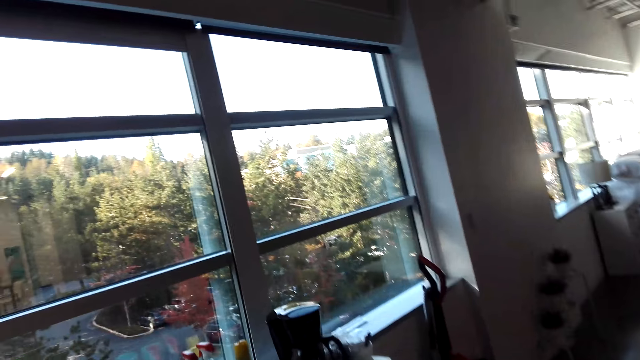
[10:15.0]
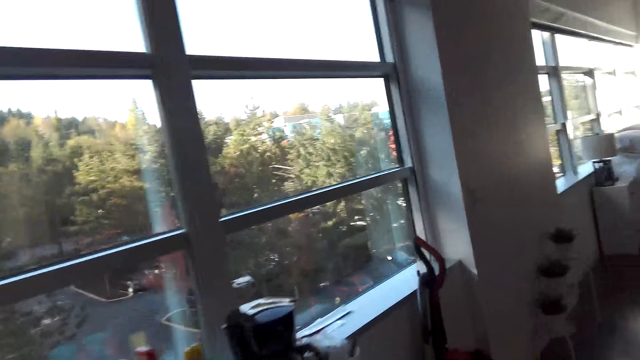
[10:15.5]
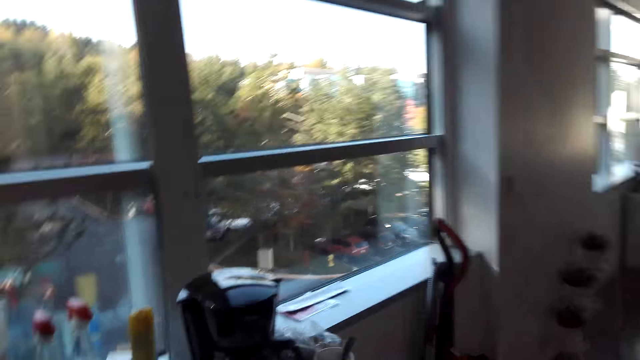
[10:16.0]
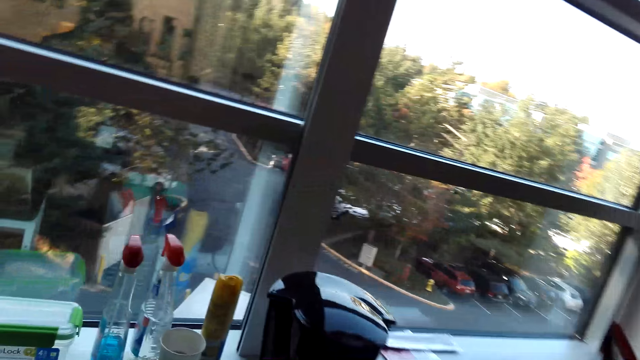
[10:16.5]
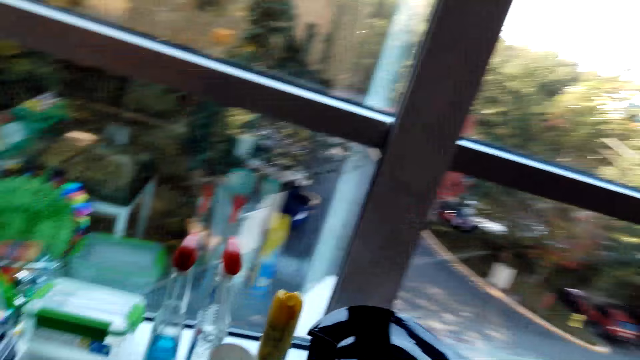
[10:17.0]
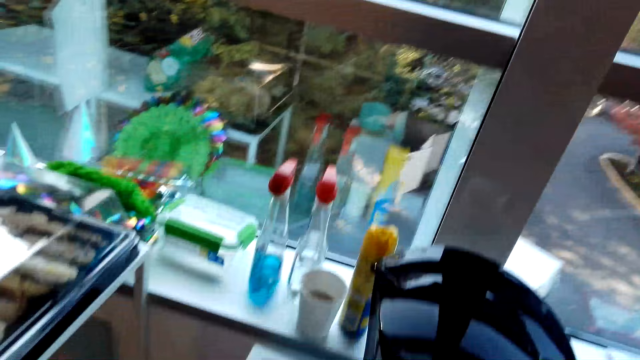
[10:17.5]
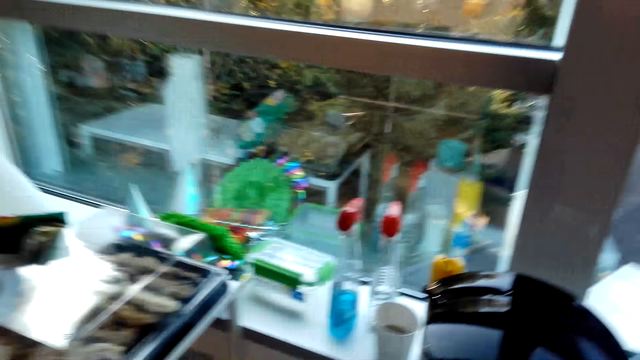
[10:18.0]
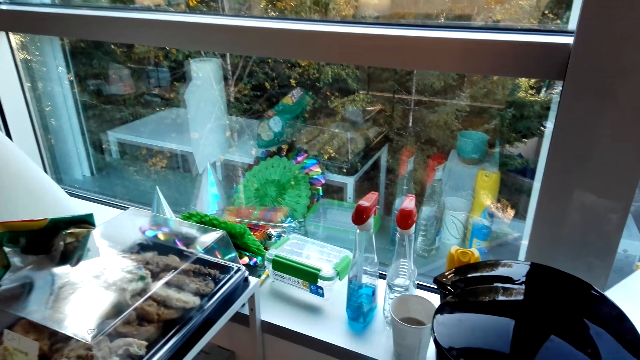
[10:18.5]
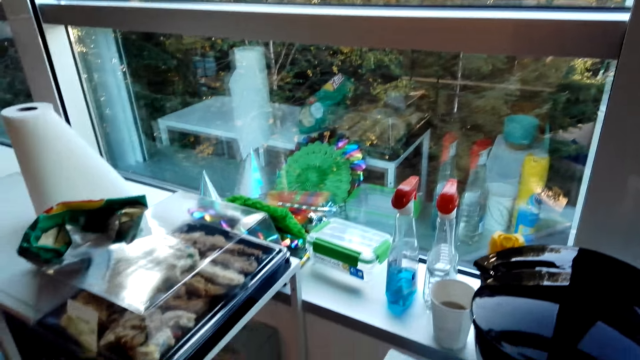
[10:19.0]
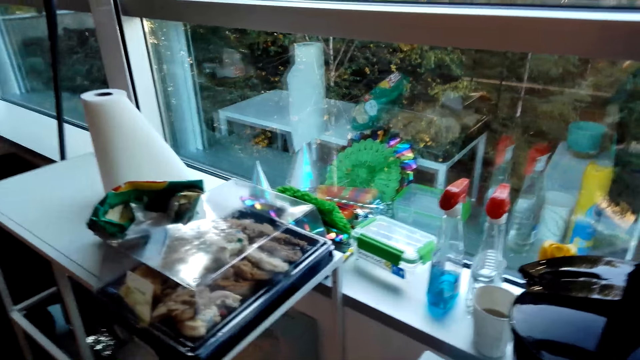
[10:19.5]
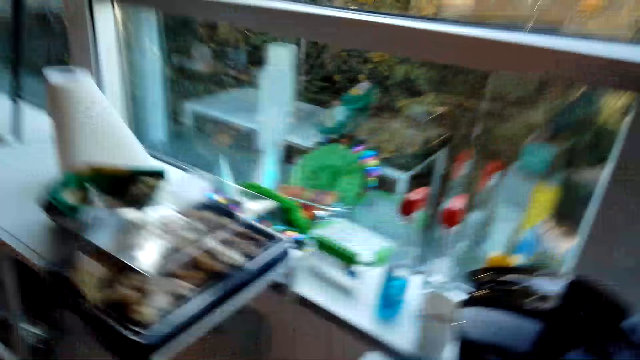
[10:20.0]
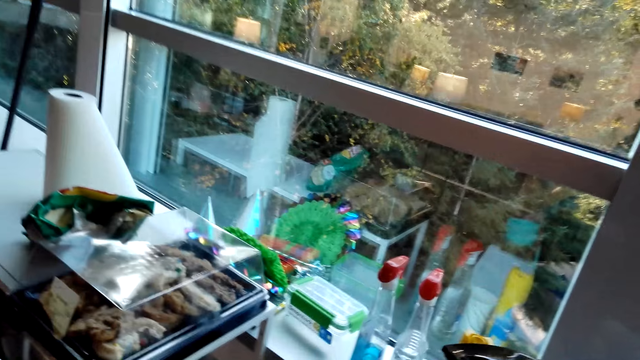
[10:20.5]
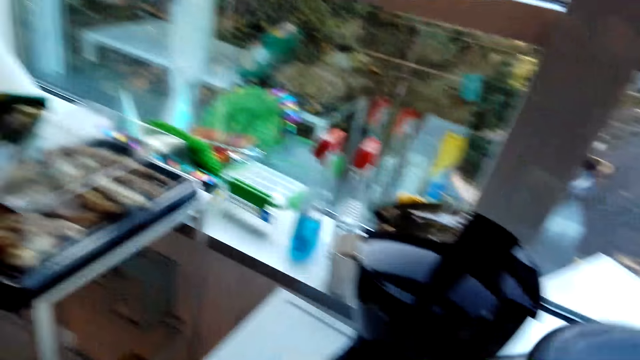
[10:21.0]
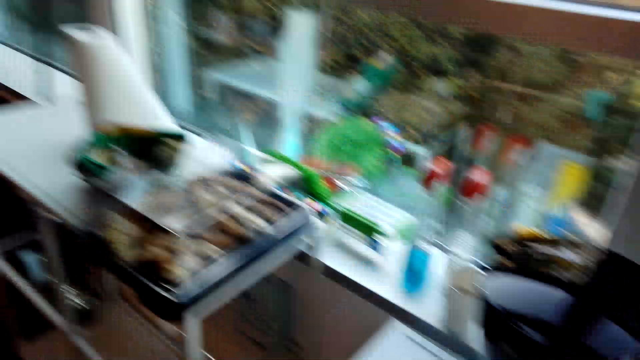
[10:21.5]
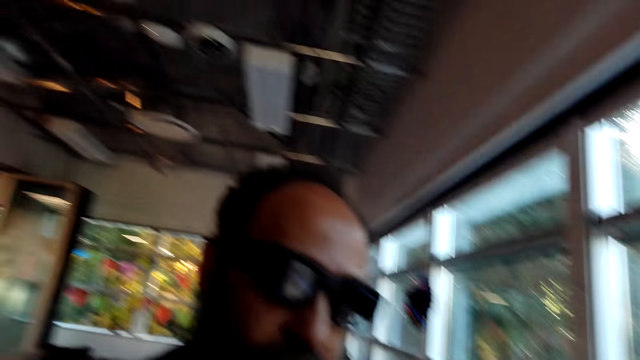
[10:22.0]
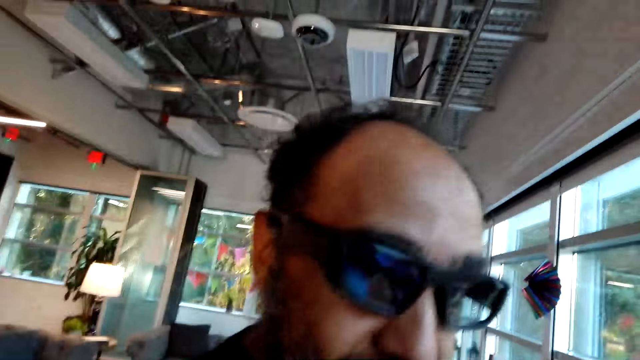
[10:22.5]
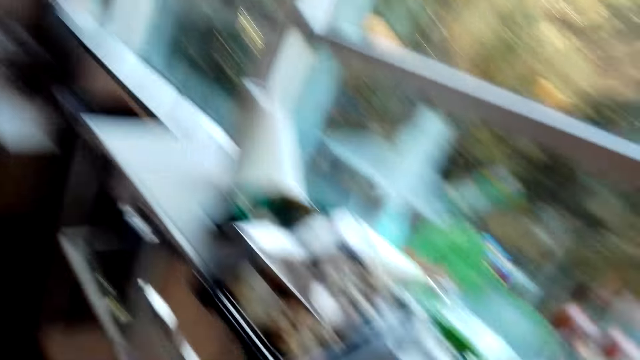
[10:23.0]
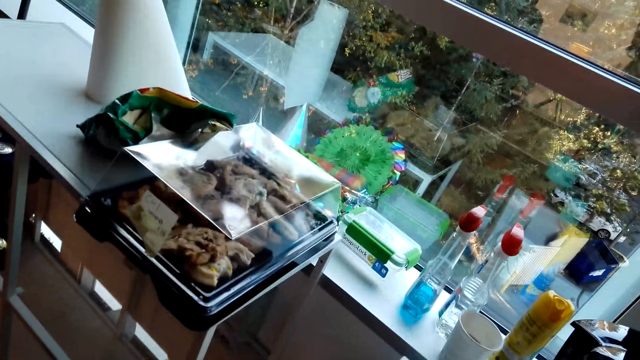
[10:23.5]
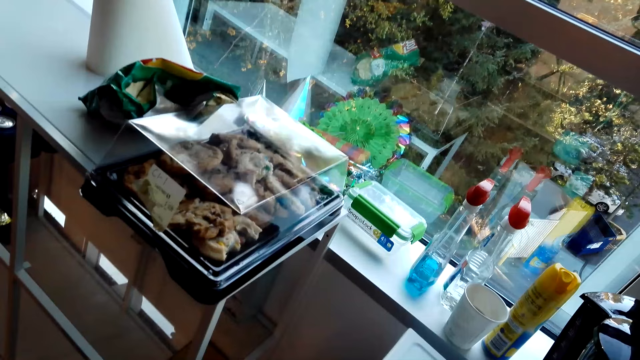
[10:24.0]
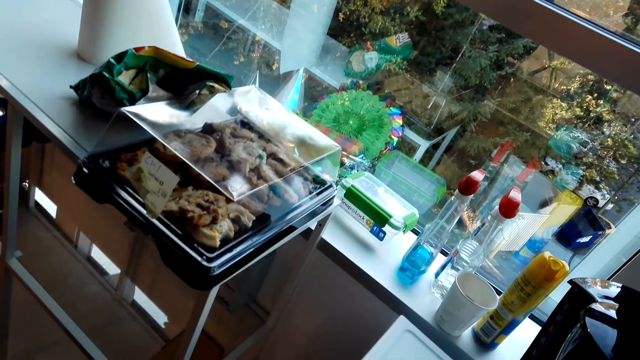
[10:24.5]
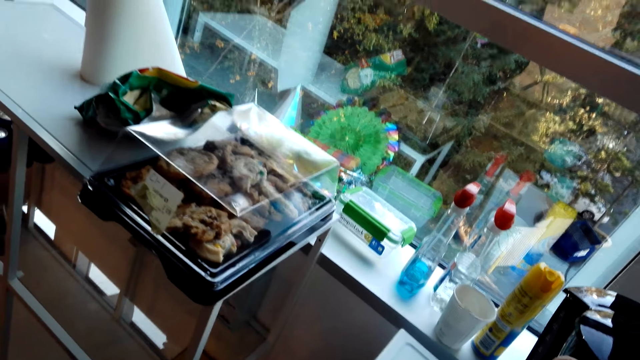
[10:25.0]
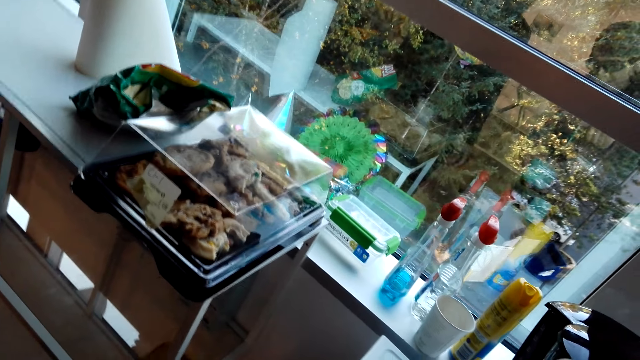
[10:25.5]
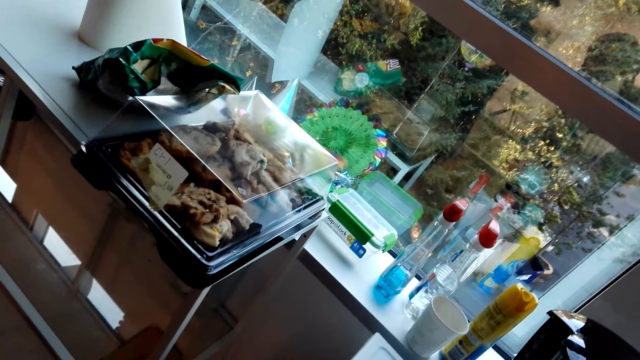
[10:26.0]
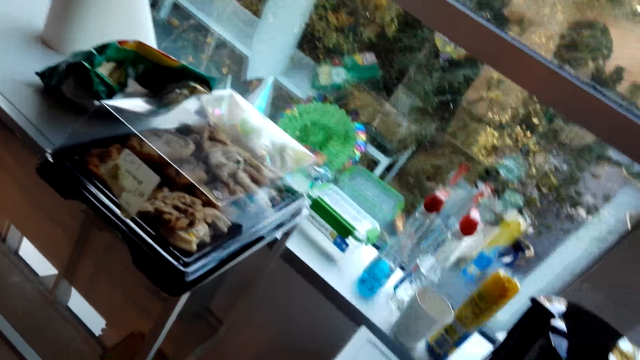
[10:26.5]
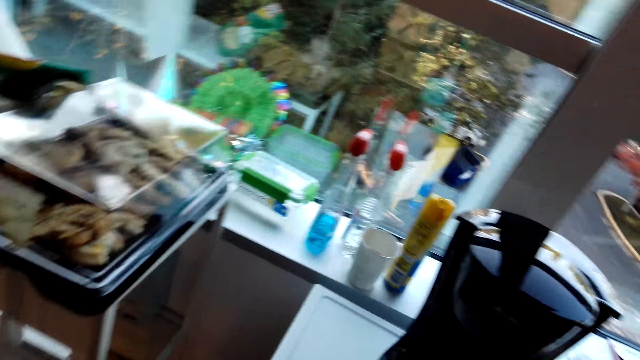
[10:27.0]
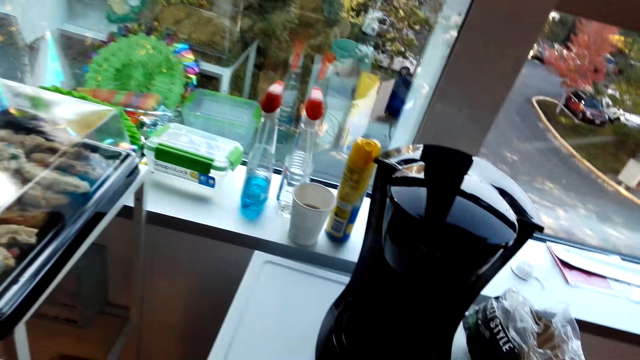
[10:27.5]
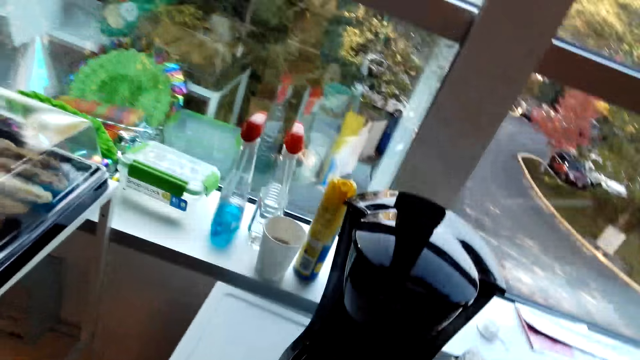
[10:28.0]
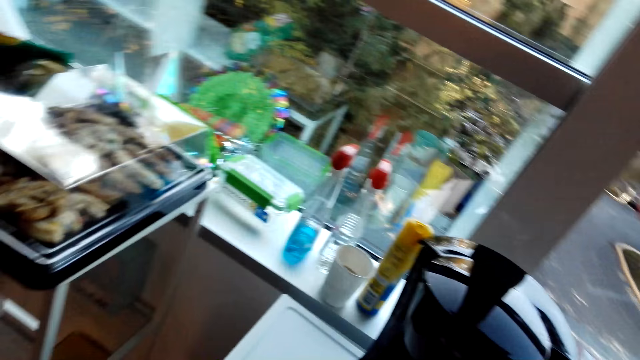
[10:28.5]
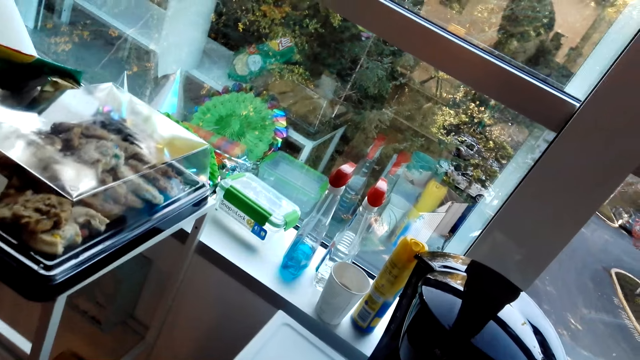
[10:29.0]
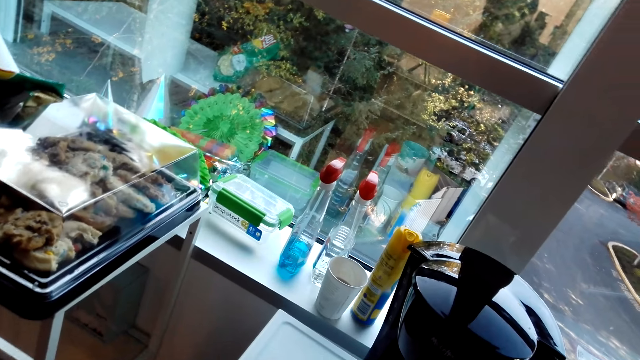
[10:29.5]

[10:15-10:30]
The camera wearer walks in the house. They look around. They move the coffee maker jug. They sing. They look around. A man looks around. The camera wearer laughs. They speak.

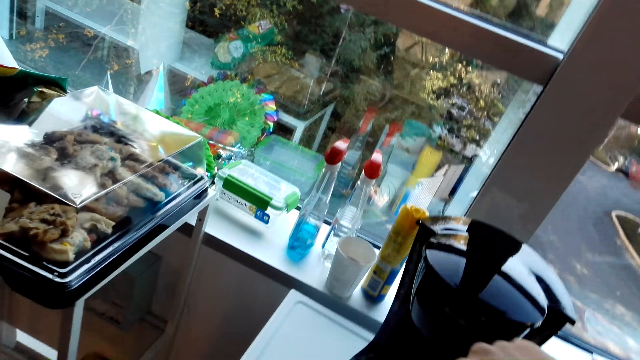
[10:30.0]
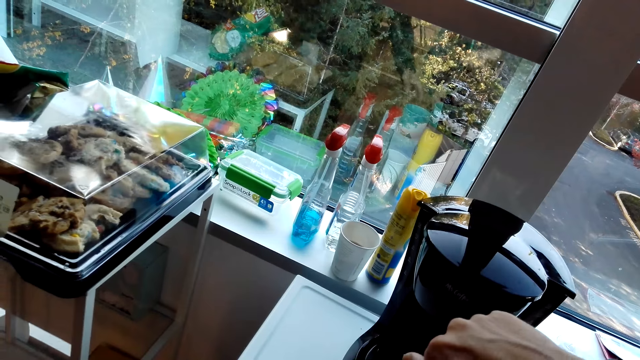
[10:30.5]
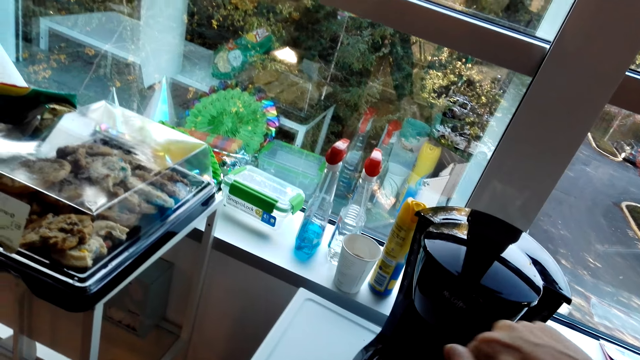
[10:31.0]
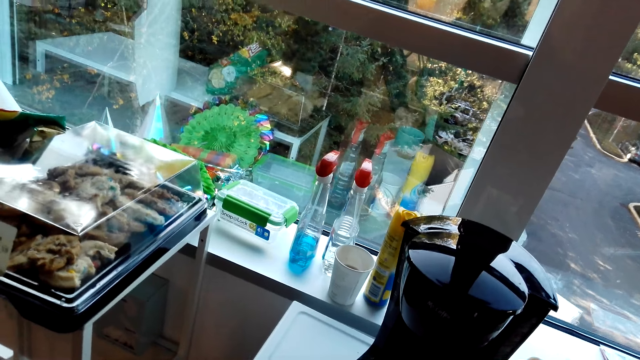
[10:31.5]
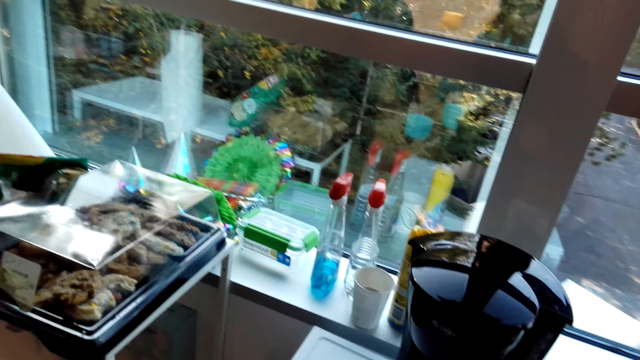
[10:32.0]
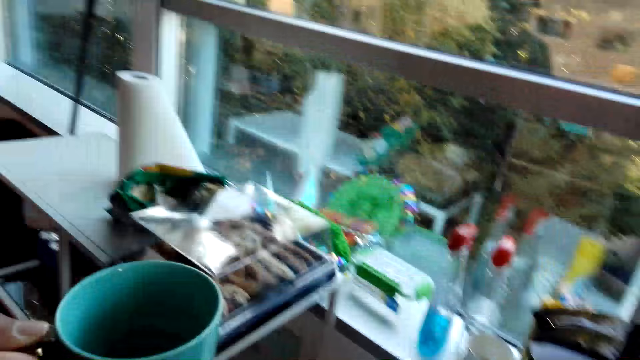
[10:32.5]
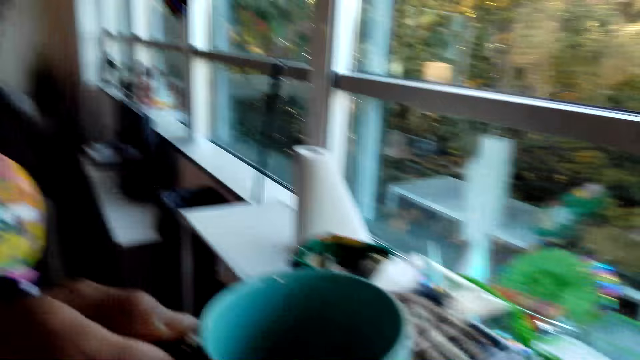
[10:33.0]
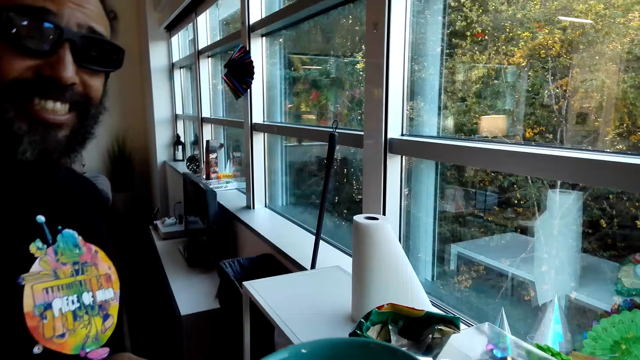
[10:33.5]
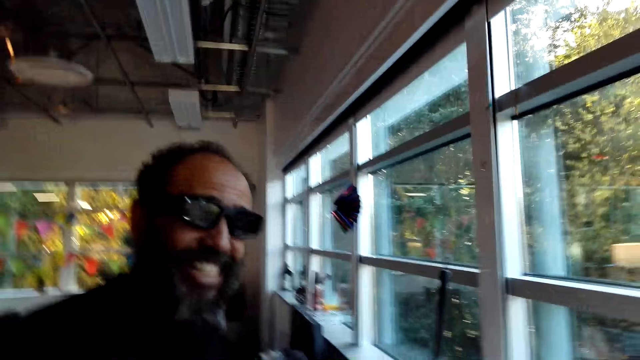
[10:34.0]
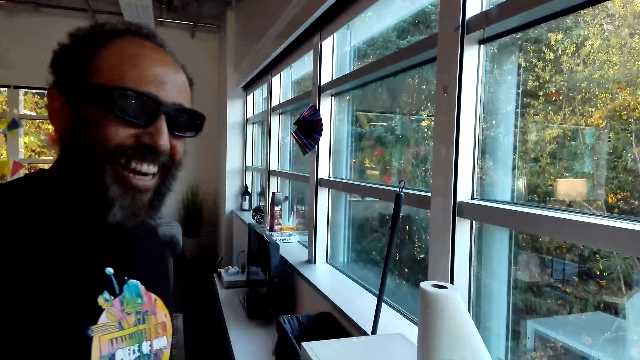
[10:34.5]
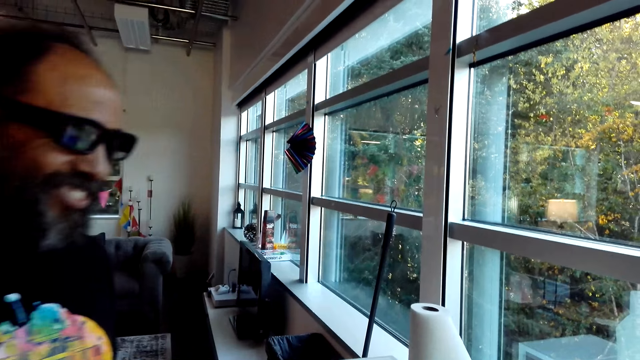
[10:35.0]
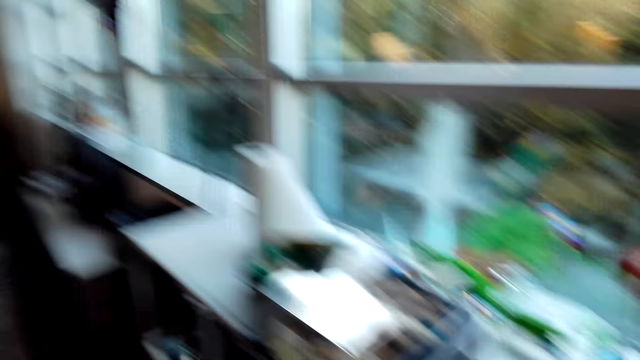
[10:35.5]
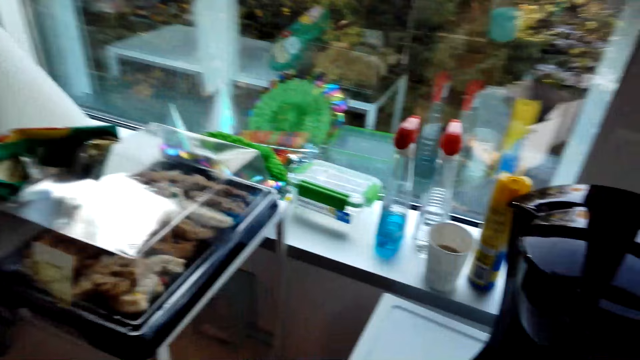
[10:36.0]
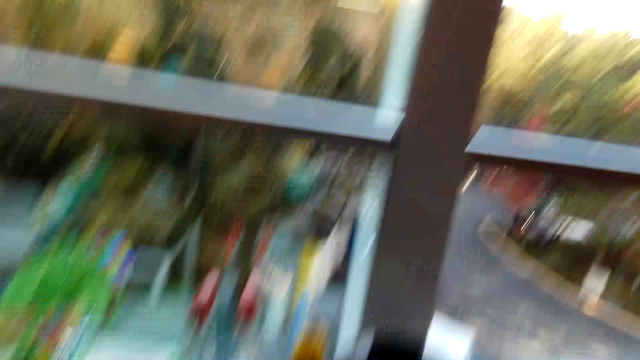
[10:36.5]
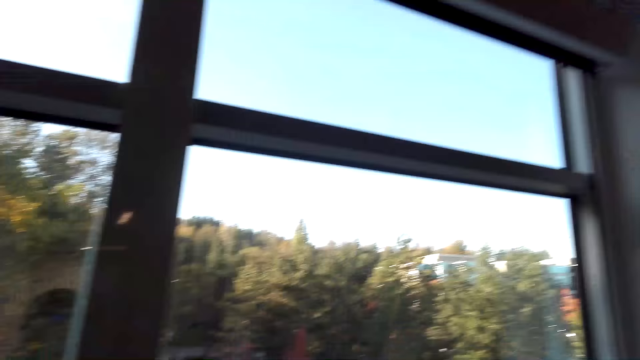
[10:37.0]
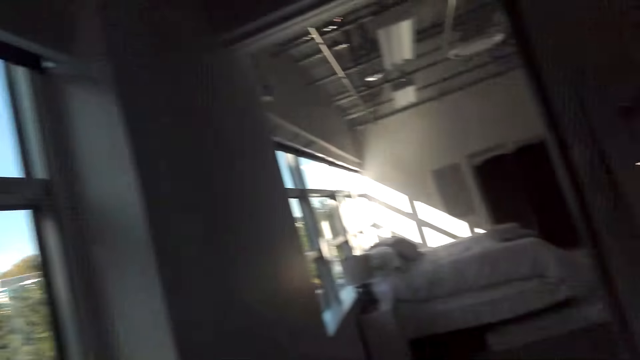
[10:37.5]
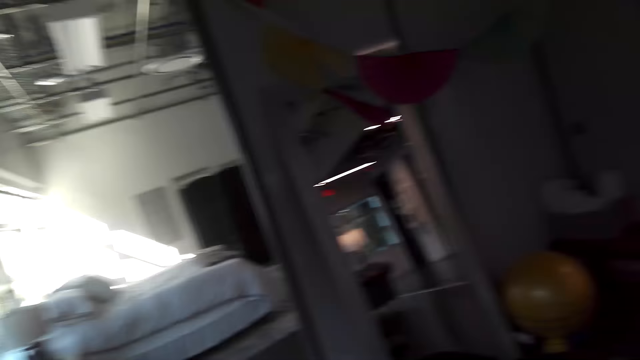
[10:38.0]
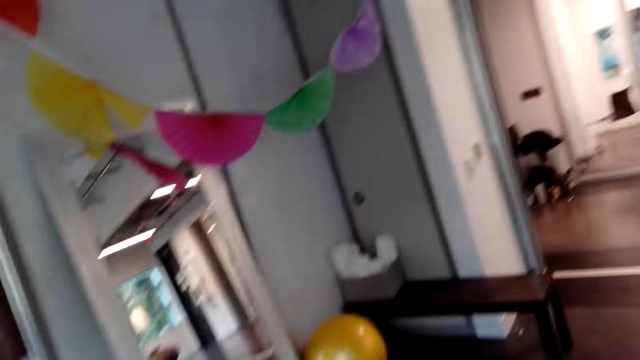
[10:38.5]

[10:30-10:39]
The camera wearer puts coffee in a cup. They look around. A man looks around. The man speaks. The camera wearer speaks. They walk around.
